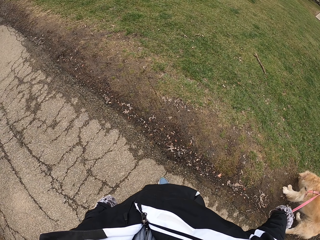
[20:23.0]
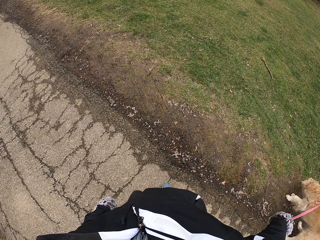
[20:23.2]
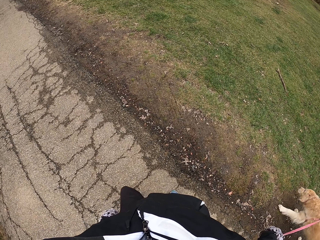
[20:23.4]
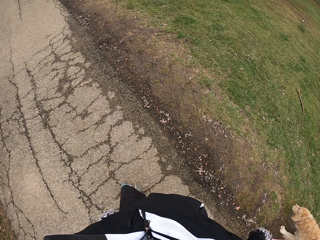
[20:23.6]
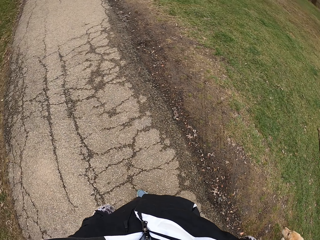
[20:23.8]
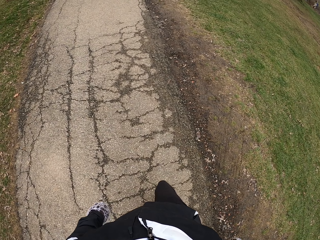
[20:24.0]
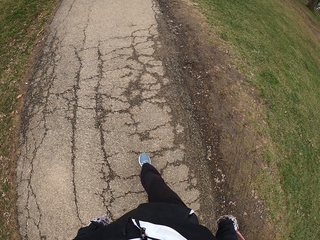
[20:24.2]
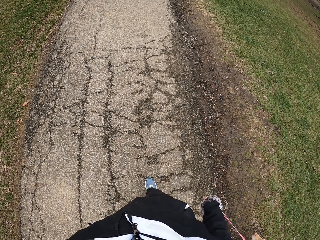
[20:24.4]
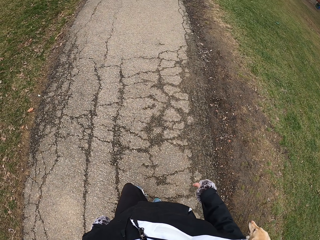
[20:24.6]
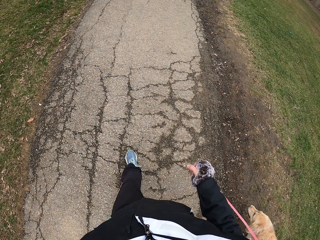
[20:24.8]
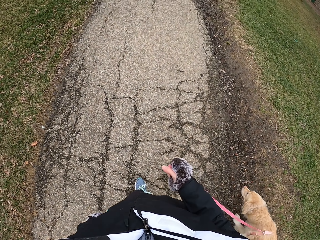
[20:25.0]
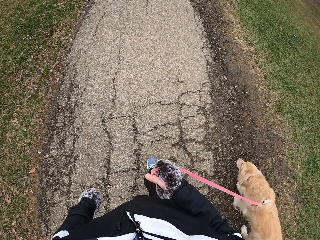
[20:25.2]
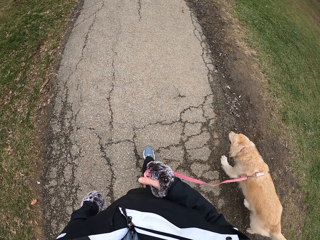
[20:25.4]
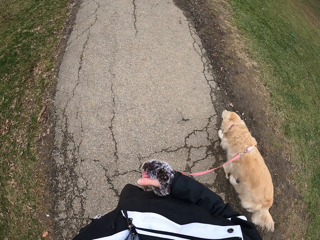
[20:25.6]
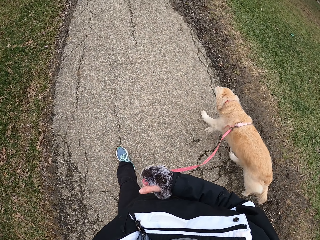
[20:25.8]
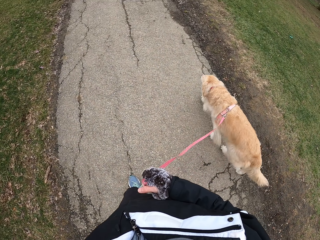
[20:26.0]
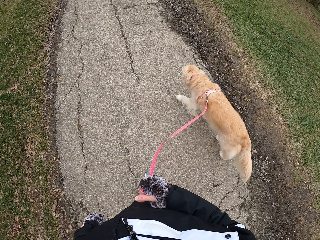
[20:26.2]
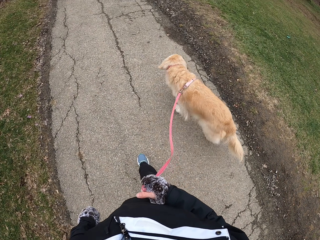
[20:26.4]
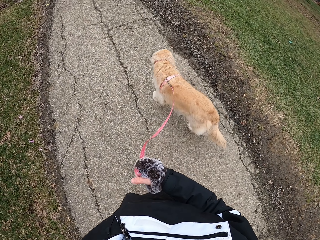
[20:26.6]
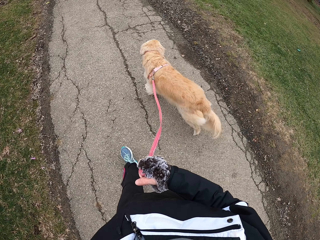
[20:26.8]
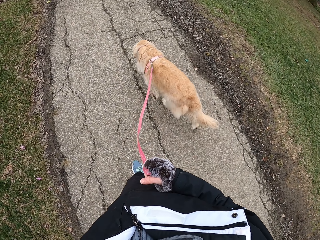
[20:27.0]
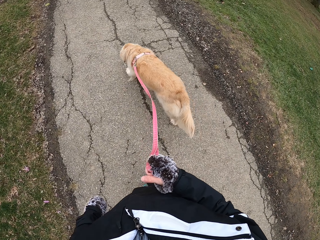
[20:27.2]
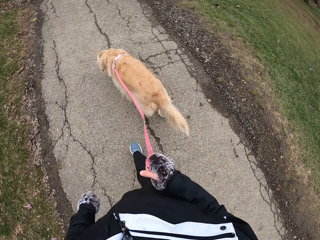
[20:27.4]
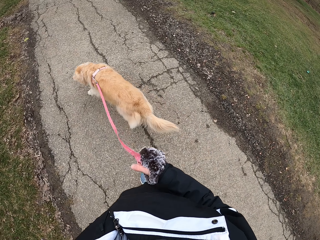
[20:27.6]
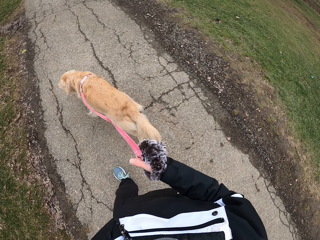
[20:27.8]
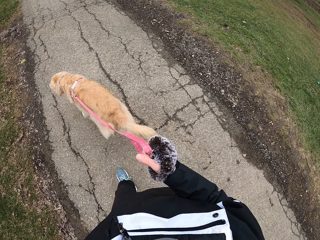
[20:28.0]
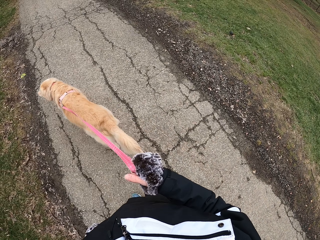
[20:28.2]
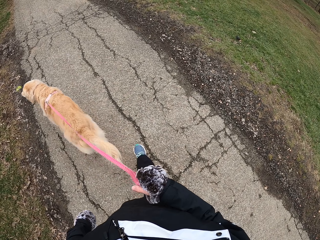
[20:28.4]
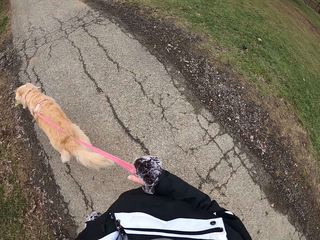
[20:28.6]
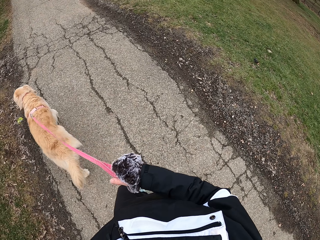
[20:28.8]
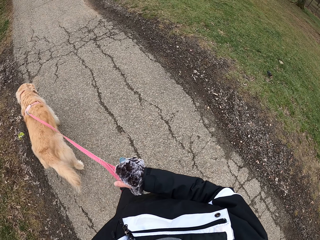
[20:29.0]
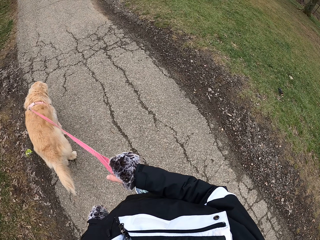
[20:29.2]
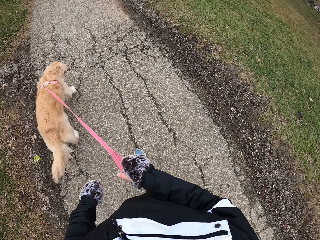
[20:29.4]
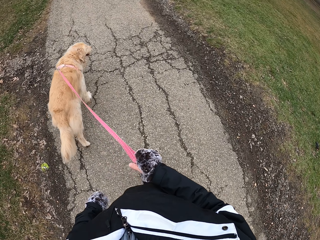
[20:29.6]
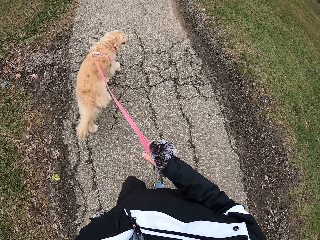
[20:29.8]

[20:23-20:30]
The camera wearer walks with his dog on the pathway.

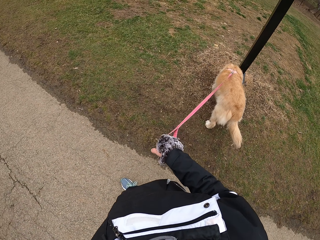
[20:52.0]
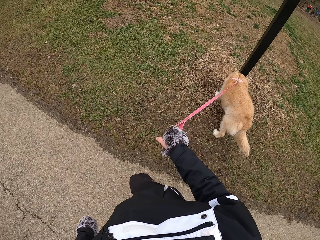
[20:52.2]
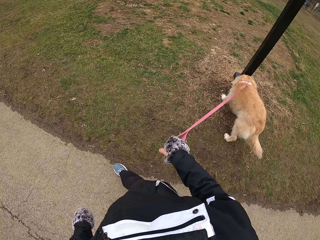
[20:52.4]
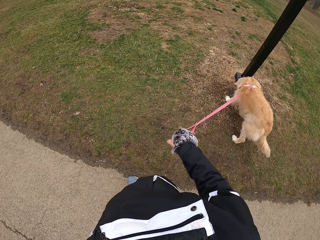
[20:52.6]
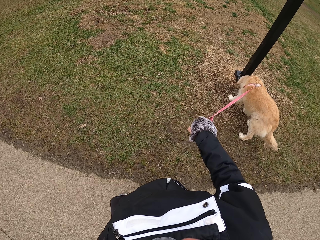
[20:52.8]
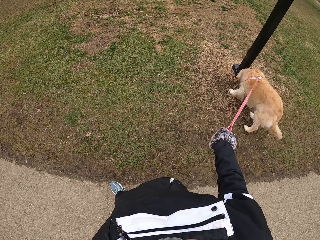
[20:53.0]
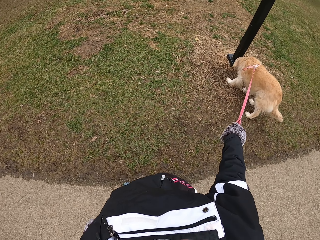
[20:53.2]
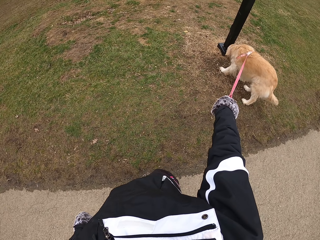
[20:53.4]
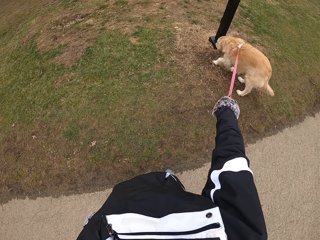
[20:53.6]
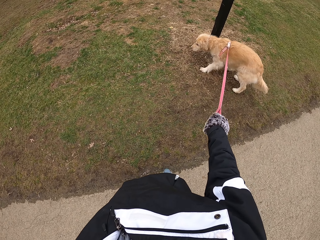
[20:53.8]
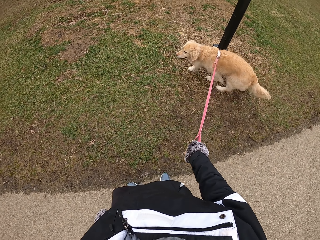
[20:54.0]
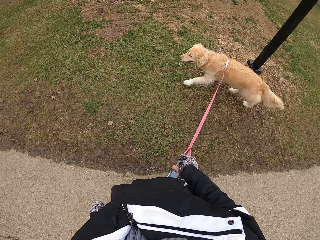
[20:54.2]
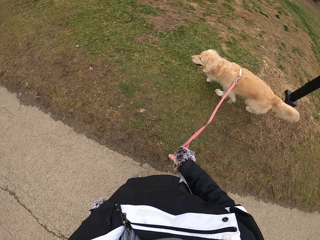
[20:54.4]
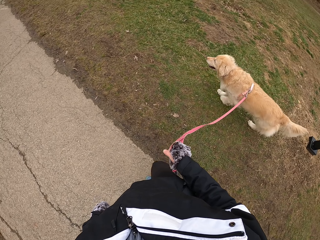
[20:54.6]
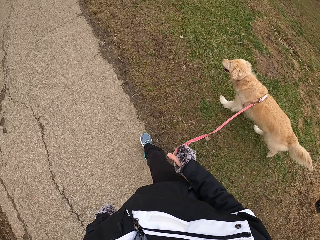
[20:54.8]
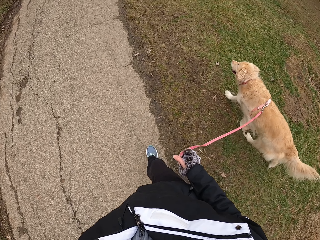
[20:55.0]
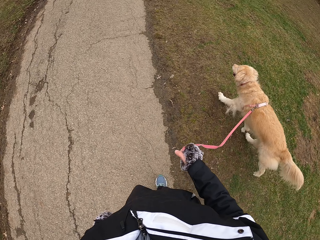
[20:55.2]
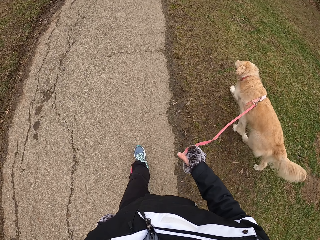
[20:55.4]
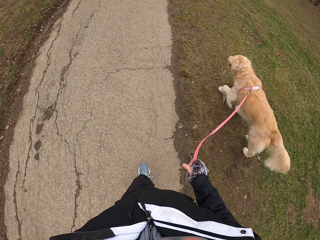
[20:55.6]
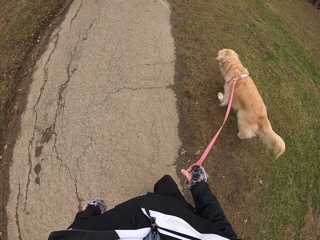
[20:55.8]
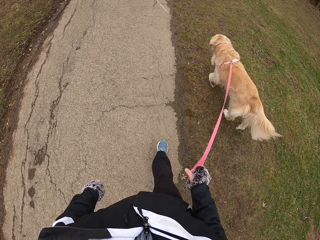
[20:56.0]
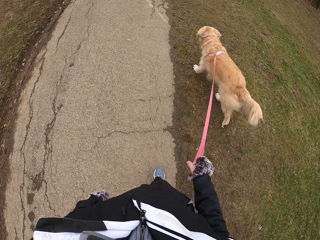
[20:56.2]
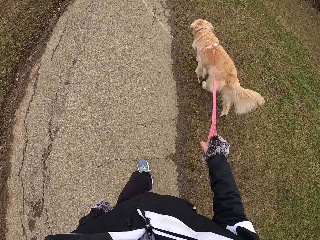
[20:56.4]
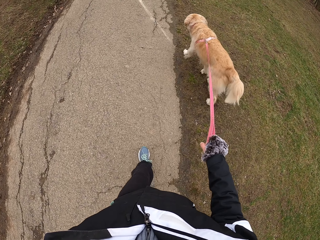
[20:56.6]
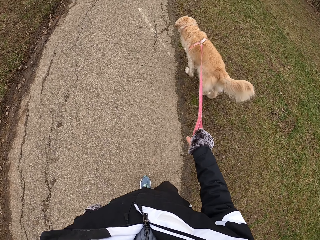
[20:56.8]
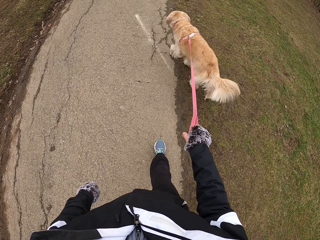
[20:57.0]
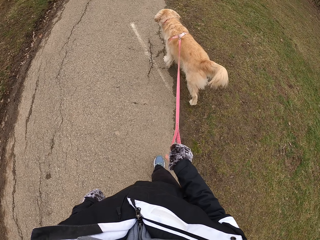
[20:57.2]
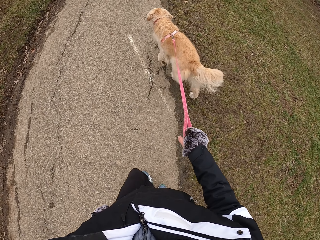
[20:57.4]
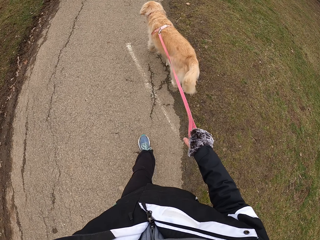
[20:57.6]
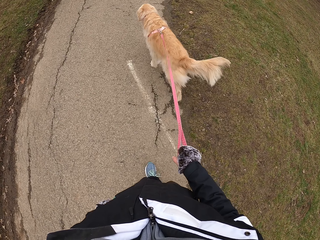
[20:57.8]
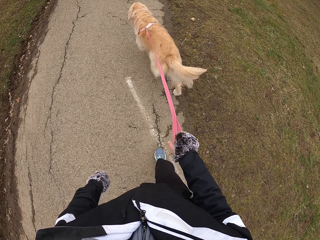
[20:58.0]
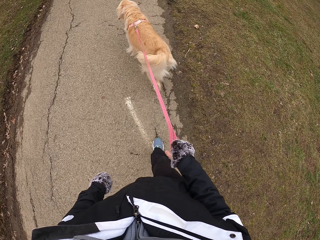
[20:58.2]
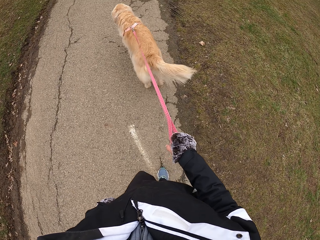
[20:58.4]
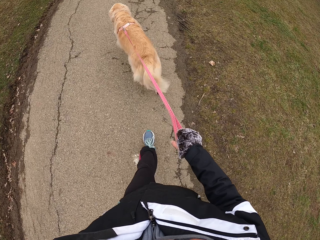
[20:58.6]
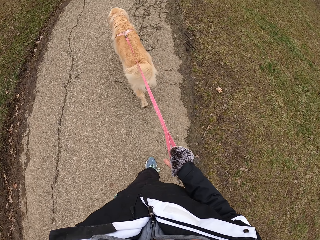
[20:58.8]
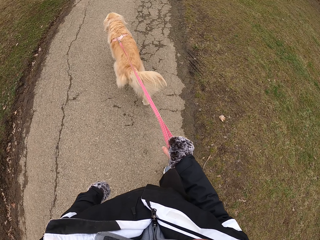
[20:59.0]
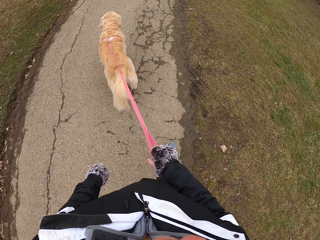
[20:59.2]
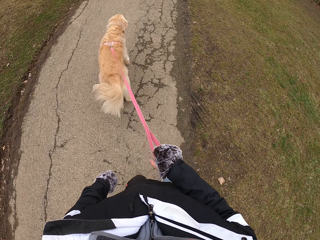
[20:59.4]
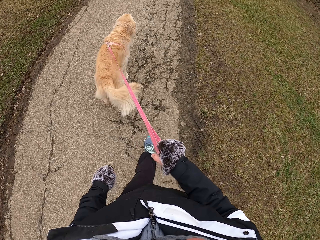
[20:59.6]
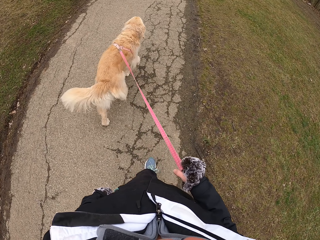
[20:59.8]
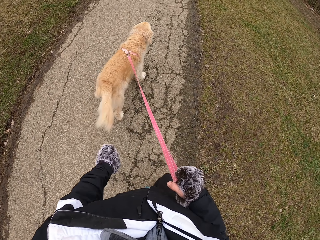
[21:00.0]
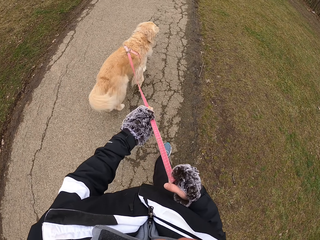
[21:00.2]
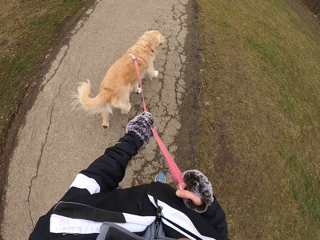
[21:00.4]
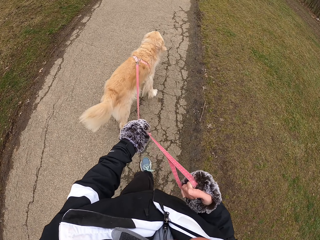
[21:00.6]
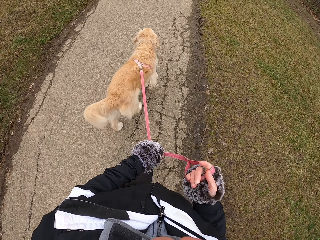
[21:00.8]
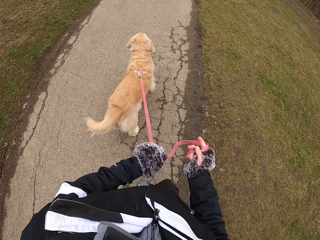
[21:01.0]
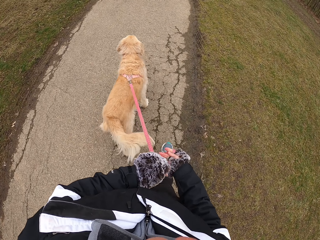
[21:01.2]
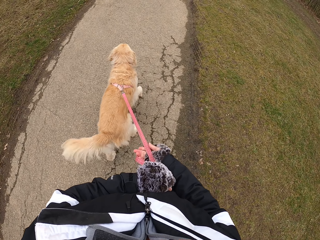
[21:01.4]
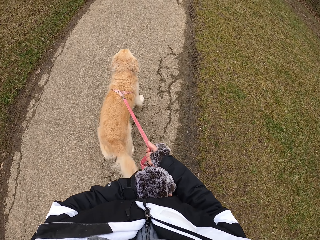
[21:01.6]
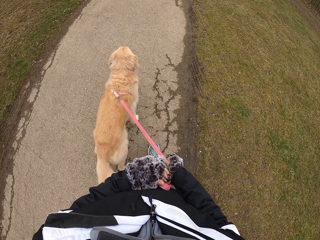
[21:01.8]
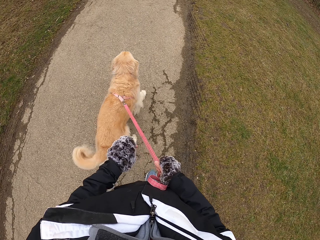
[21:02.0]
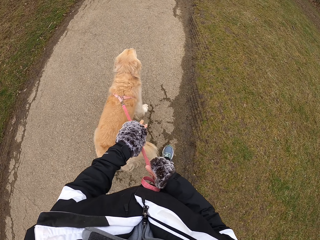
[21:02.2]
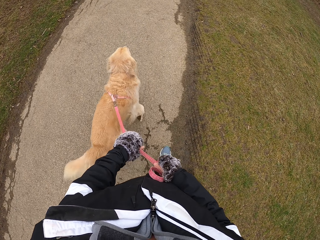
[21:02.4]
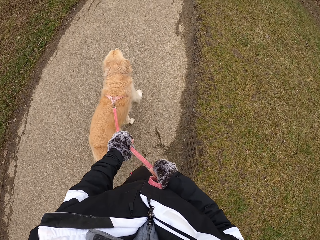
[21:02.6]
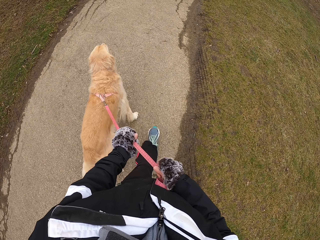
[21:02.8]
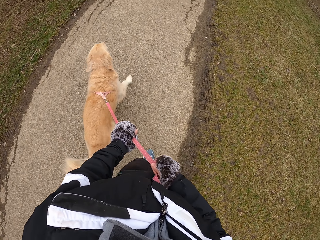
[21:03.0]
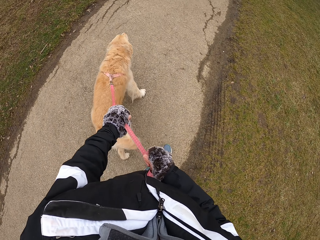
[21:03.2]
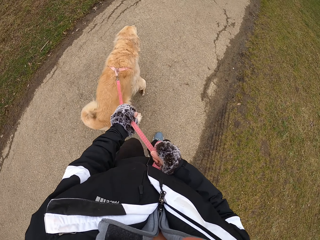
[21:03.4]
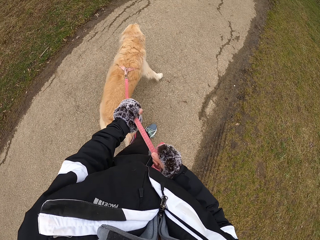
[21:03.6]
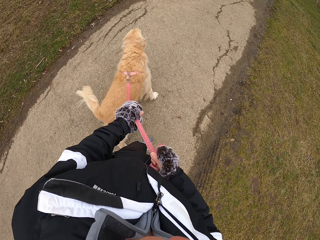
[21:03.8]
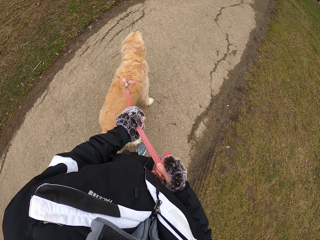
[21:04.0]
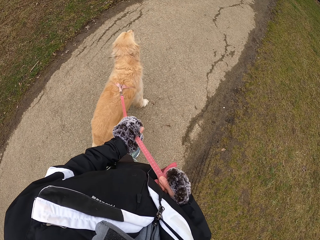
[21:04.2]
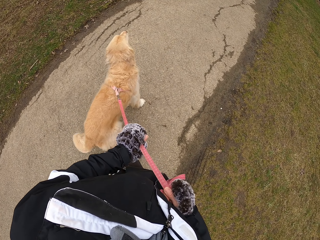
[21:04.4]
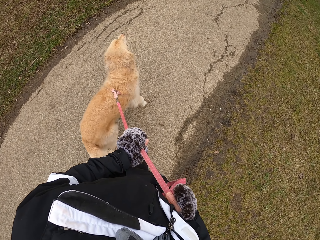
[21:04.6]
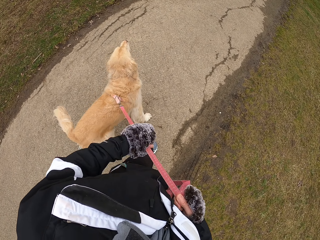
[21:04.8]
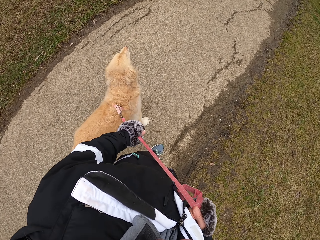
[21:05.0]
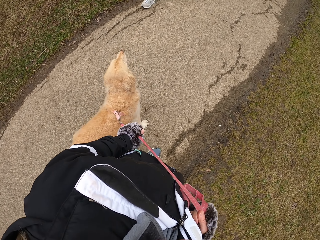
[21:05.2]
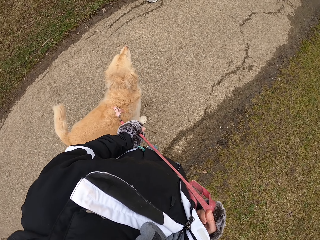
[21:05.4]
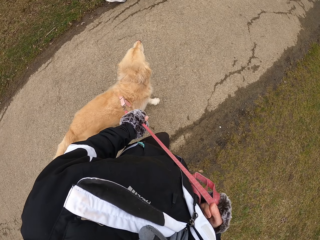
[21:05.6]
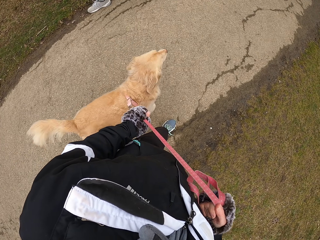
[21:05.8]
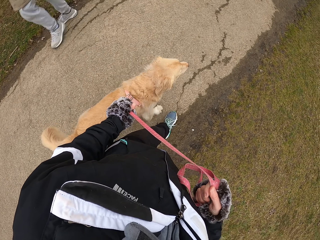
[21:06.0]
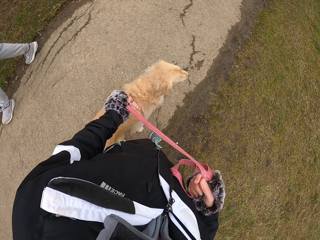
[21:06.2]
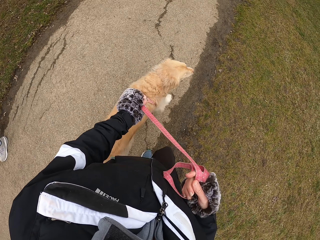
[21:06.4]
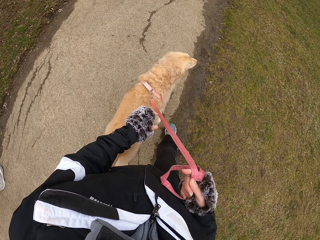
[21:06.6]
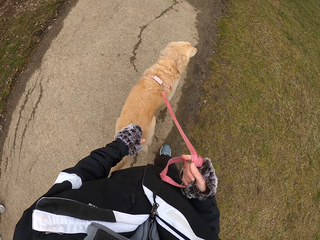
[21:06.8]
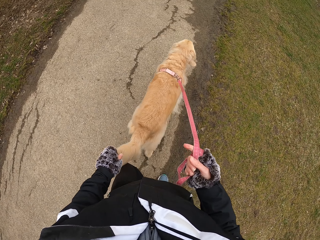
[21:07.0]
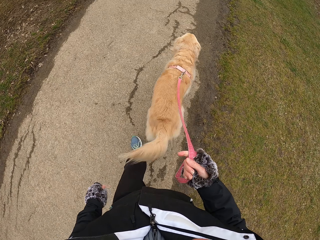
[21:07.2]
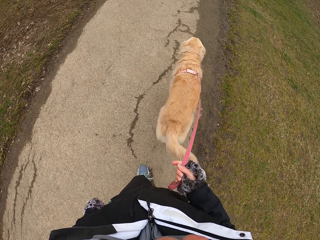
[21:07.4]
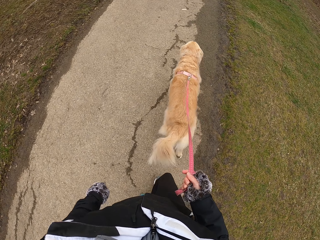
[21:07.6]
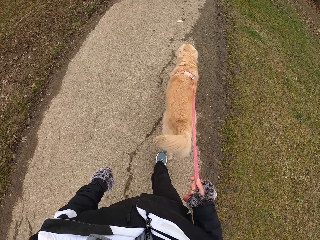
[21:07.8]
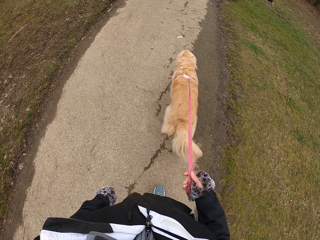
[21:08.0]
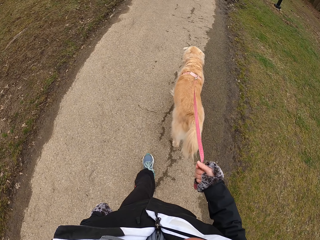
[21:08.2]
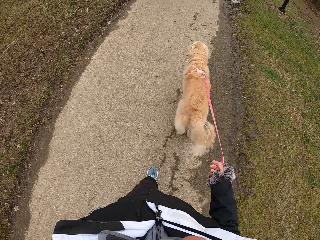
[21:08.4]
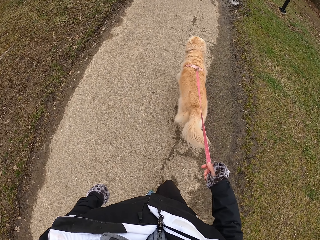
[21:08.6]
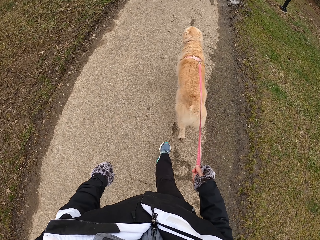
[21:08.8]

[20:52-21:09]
The camera wearer stops. They walk. They hold the leash with the left hand. They fold the leash. They hold the leash with the right hand. They hold the leash with the left hand. They stop. They hold the leash with the left hand. They walk. They pass a person. They release the leash from the left hand.
